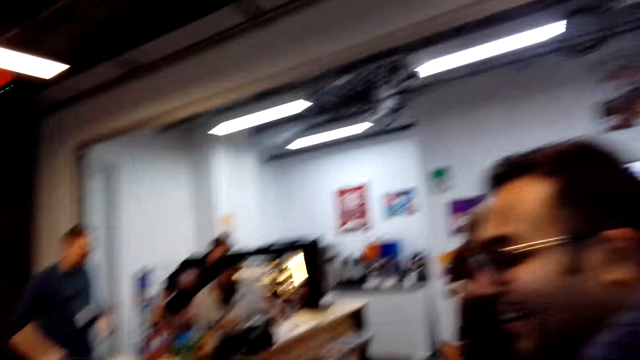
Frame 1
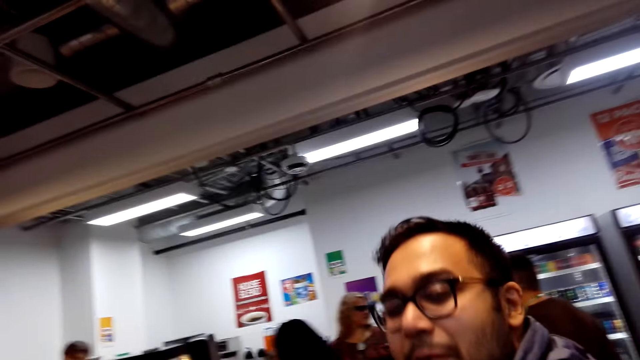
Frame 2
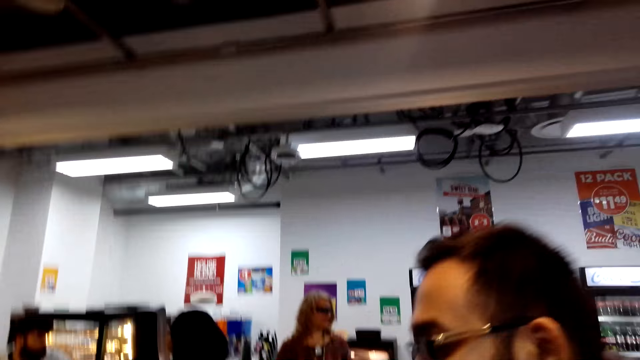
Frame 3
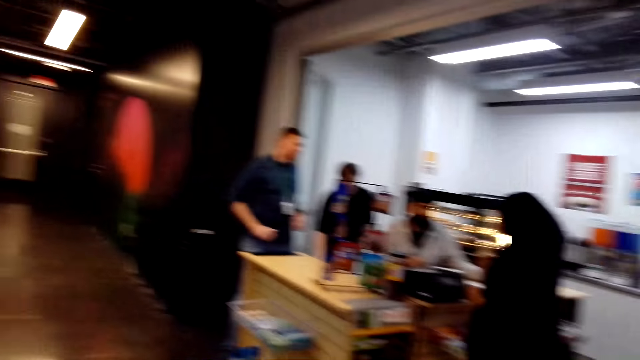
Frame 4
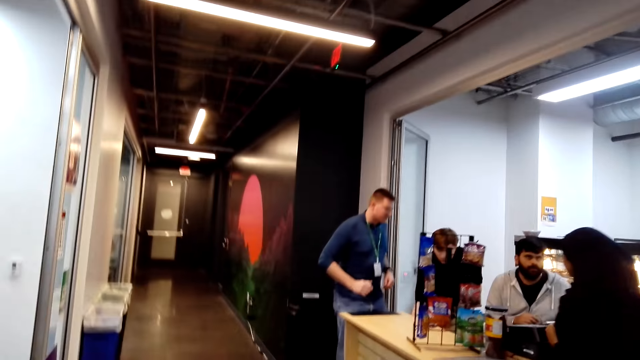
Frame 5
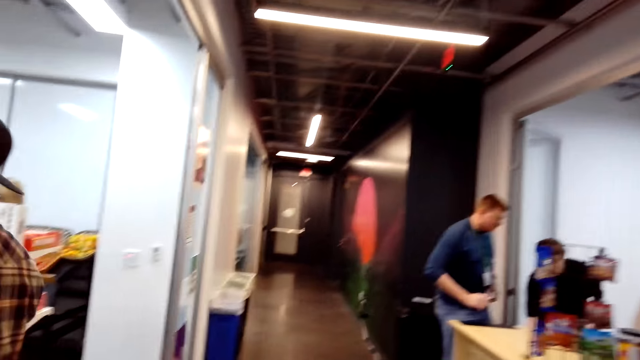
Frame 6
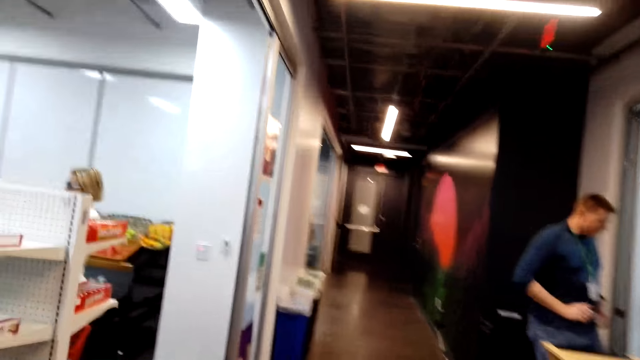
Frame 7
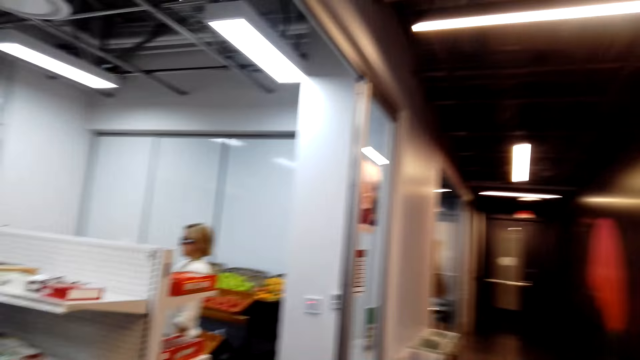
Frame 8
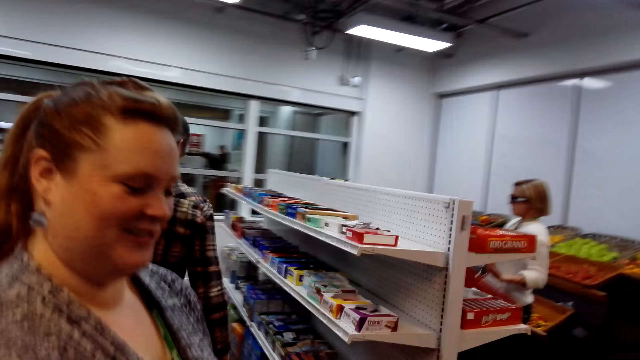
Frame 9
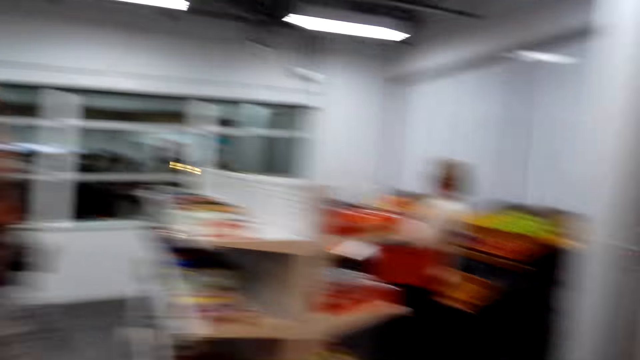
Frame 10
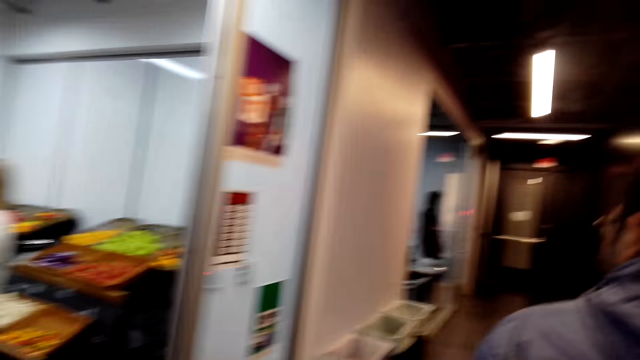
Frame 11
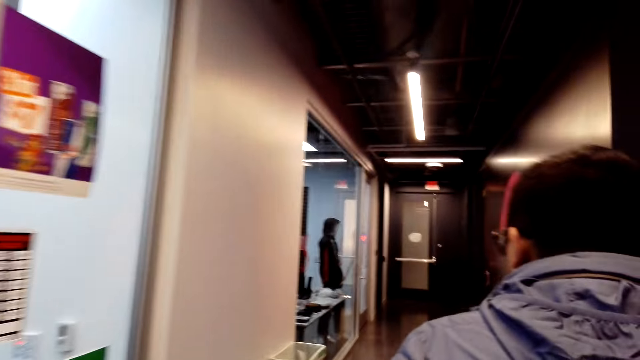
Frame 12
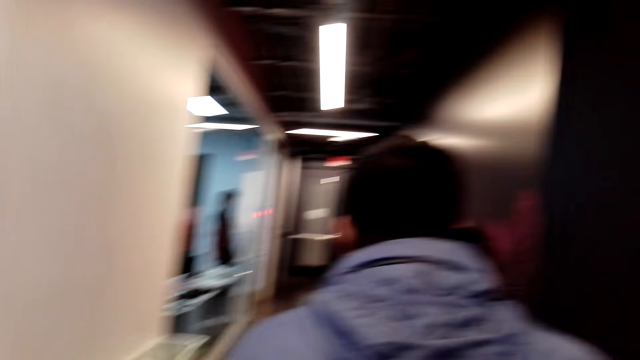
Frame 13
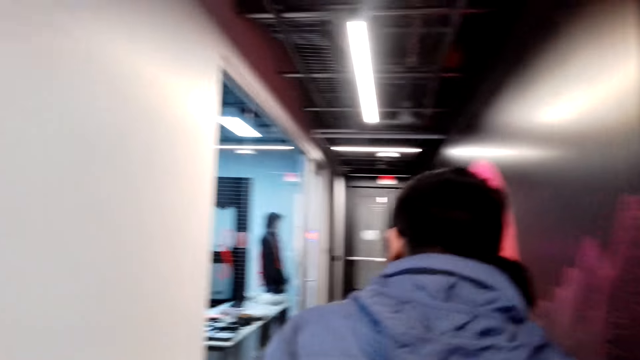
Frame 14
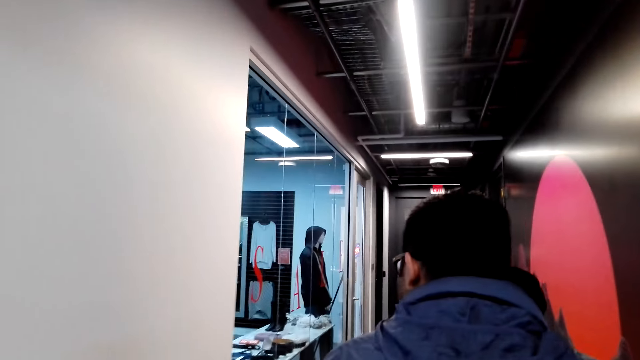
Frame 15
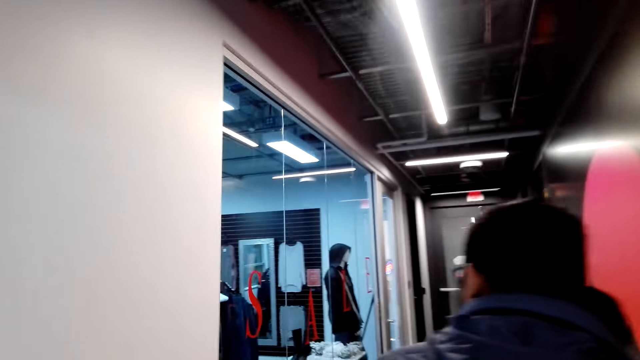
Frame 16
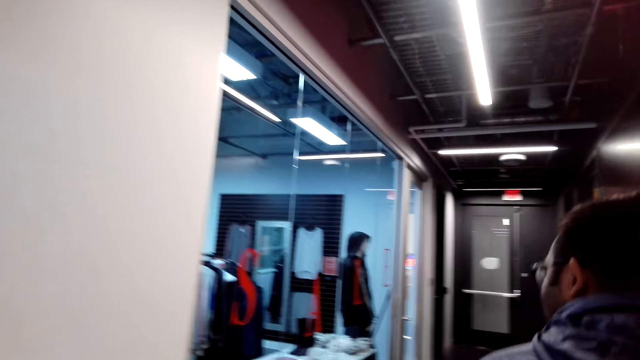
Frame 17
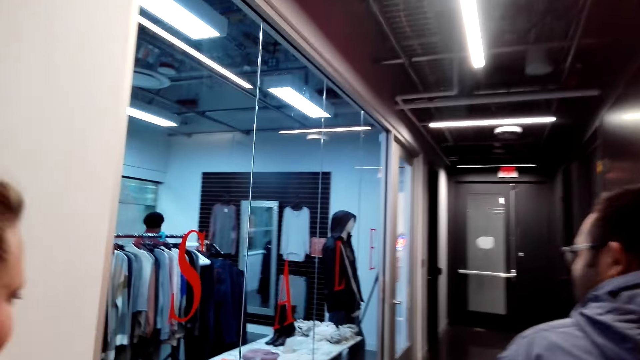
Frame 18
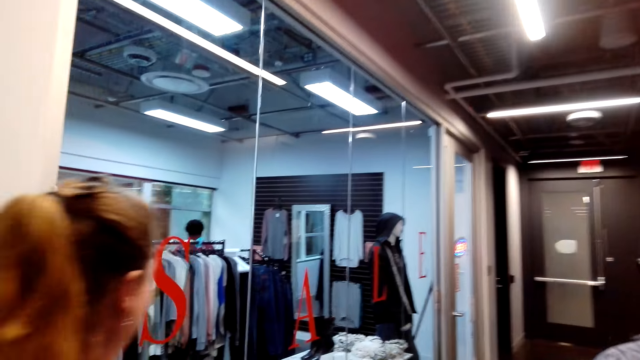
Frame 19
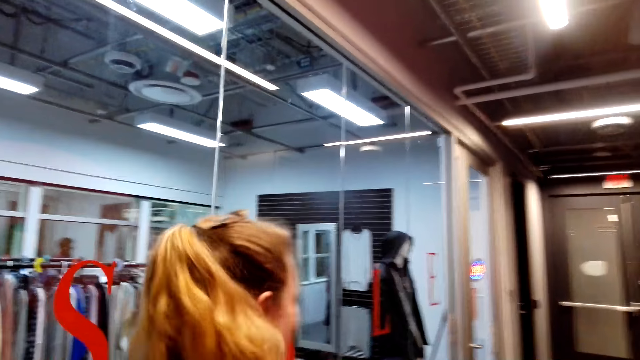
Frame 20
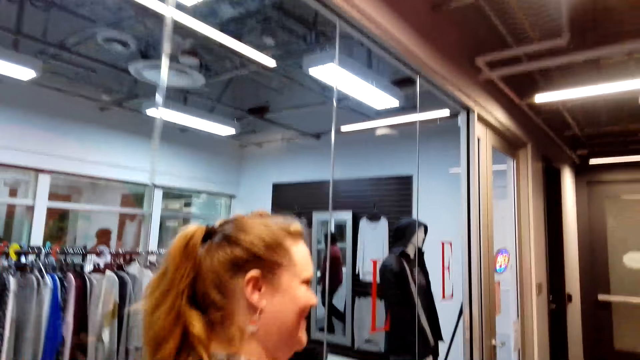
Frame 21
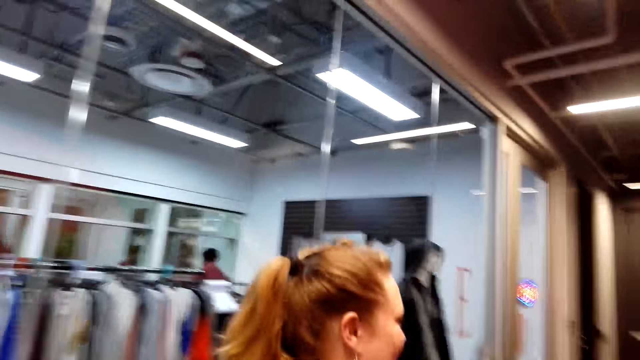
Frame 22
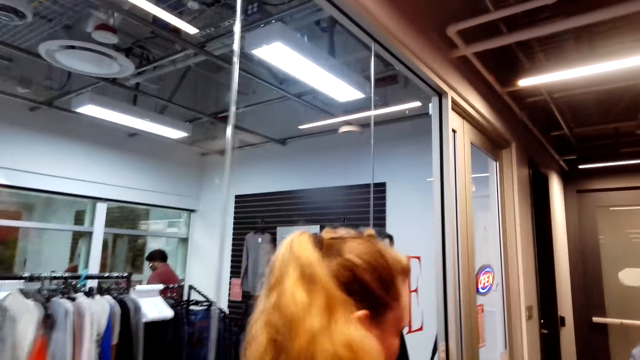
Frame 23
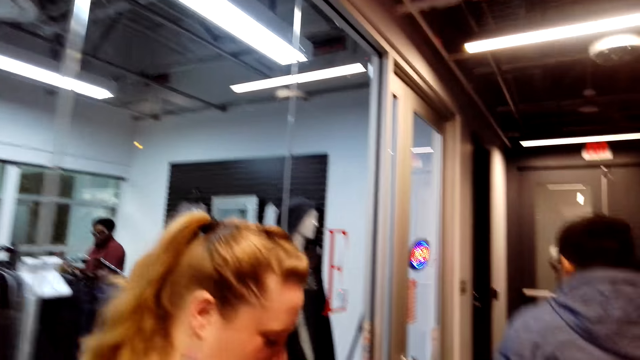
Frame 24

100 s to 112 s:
The camera wearer dialogues with the man. The man talks. The camera wearer talks. They walk around the supermarket with the man and the woman. The man walks in the store. The woman walks in the store.

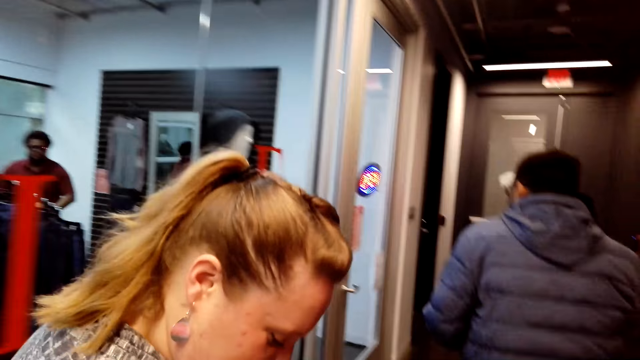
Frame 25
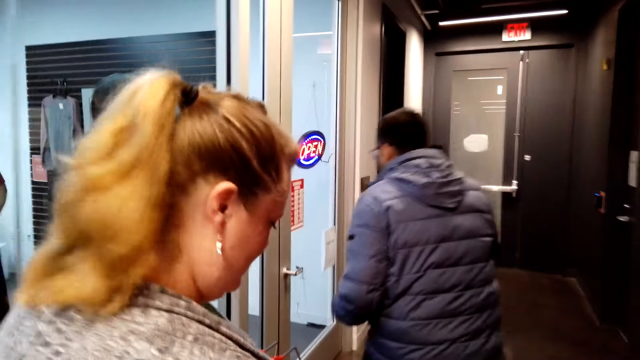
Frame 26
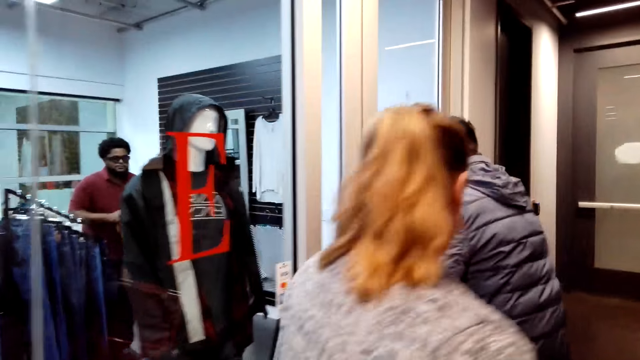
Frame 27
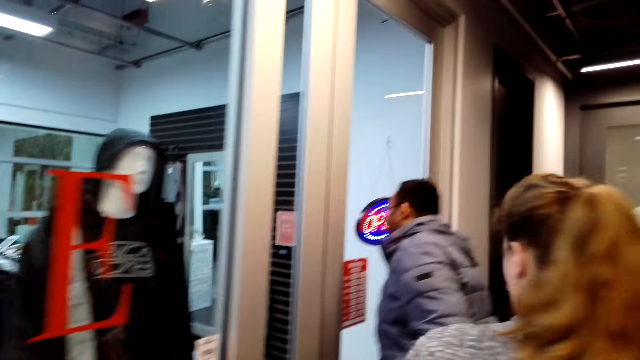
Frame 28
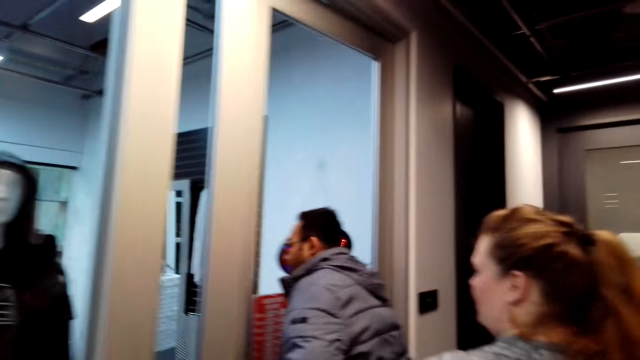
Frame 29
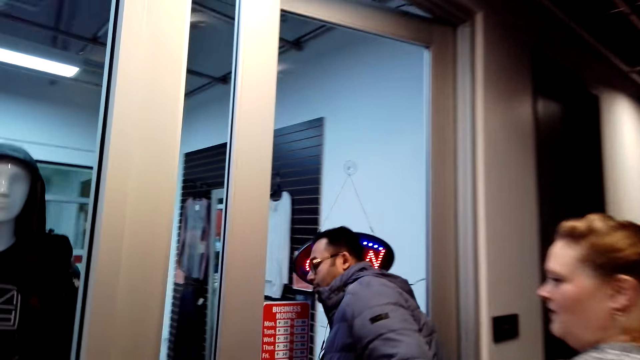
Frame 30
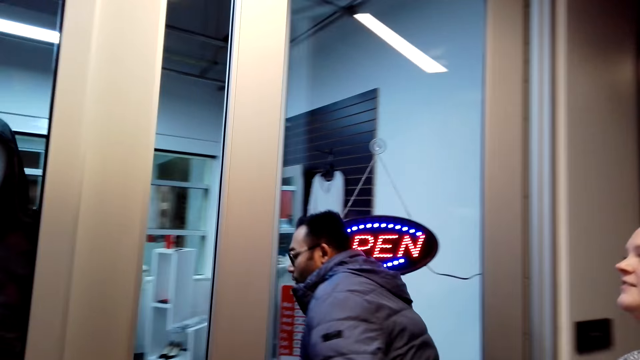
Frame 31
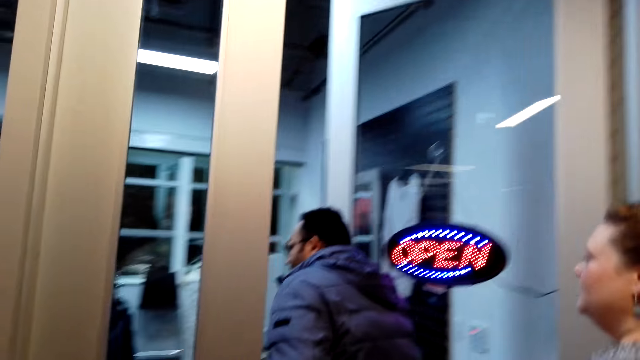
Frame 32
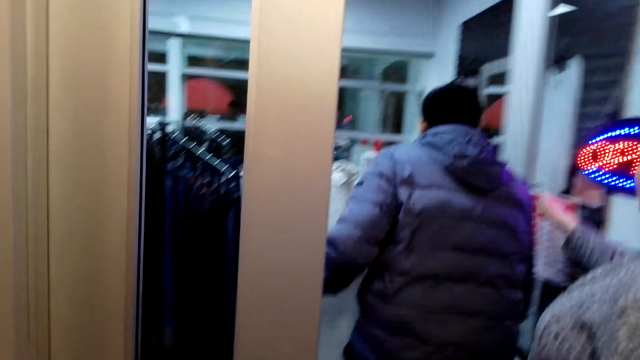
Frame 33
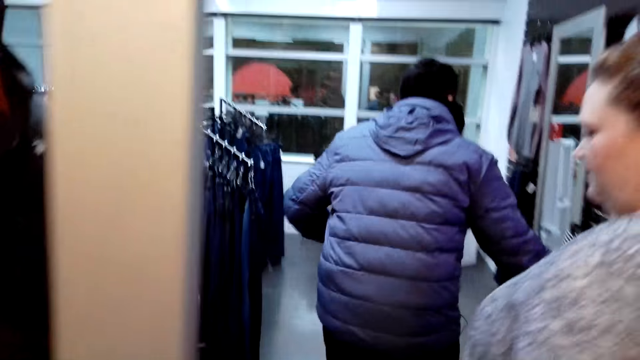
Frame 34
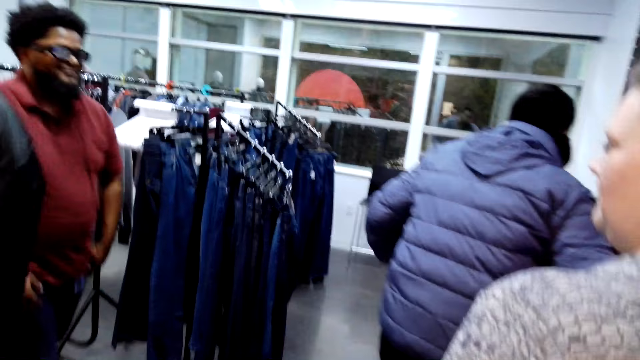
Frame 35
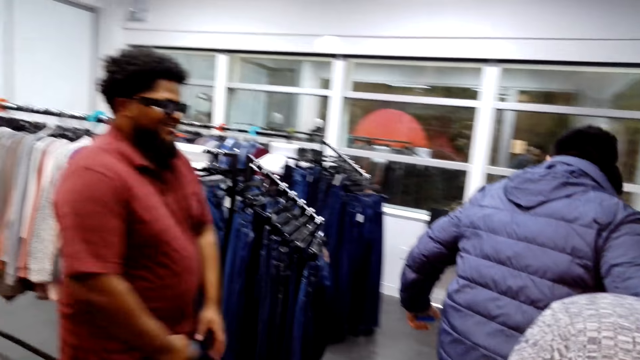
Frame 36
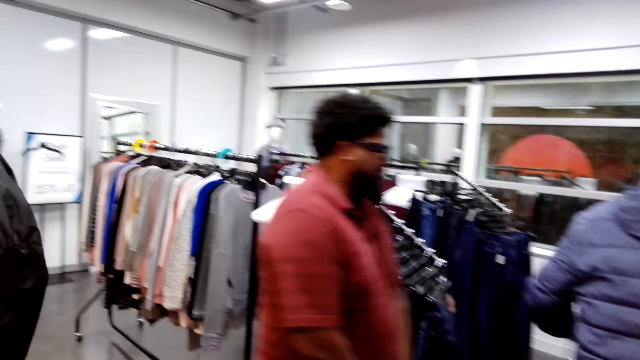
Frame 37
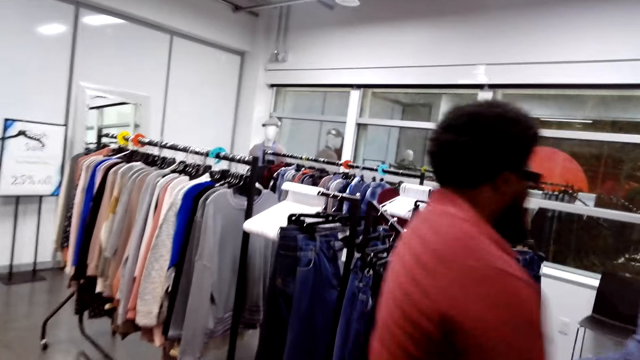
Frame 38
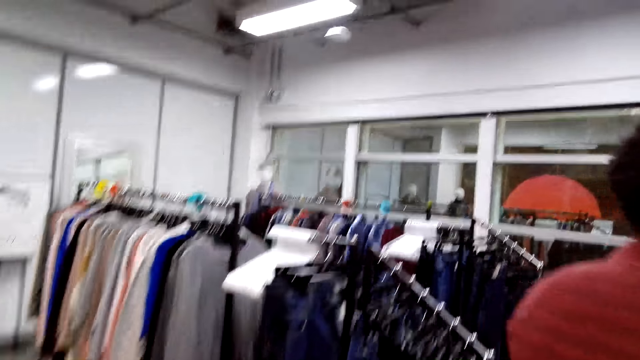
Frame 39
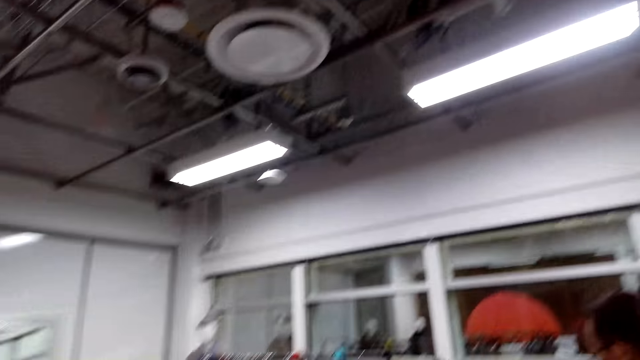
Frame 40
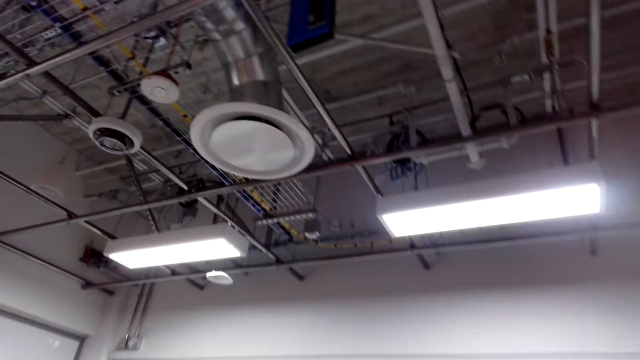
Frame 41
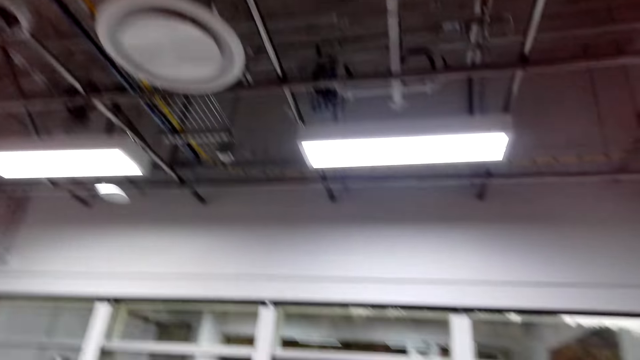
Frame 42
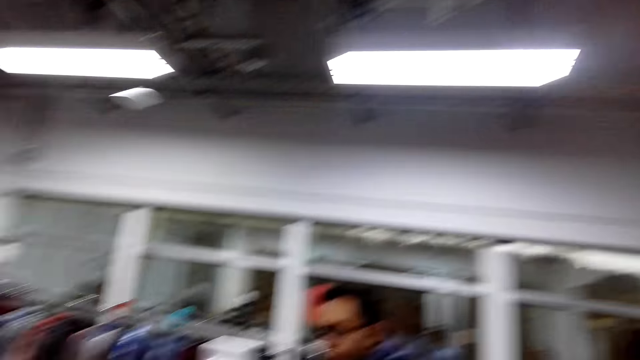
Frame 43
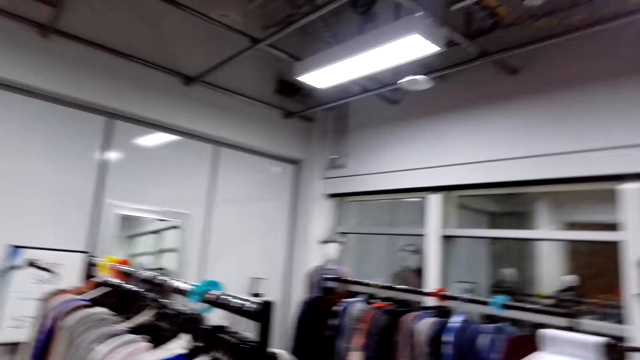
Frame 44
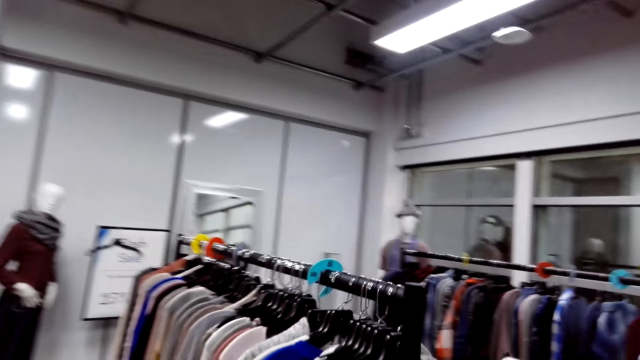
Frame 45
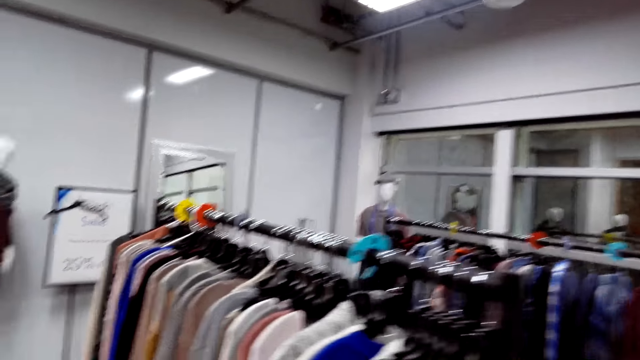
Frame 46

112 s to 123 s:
The man opens the door. The woman holds the door. The camera wearer looks around.
